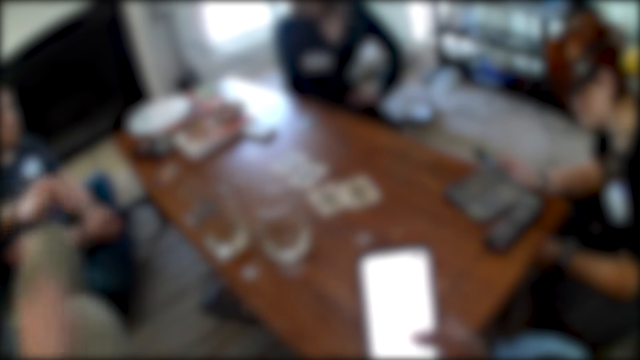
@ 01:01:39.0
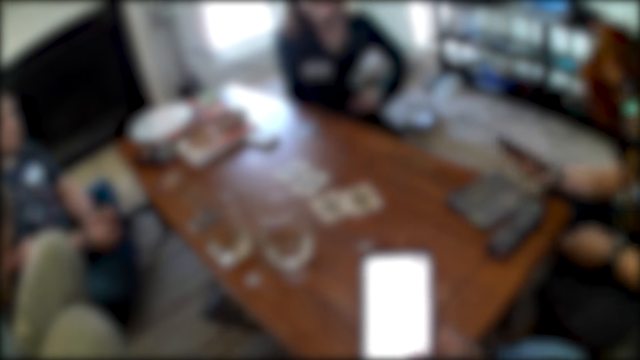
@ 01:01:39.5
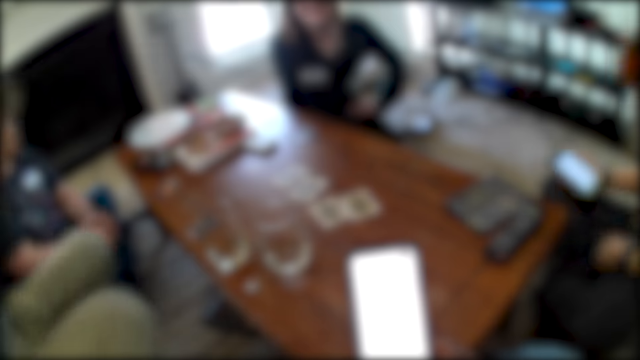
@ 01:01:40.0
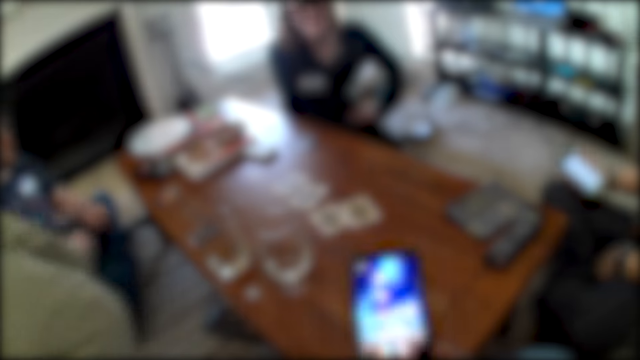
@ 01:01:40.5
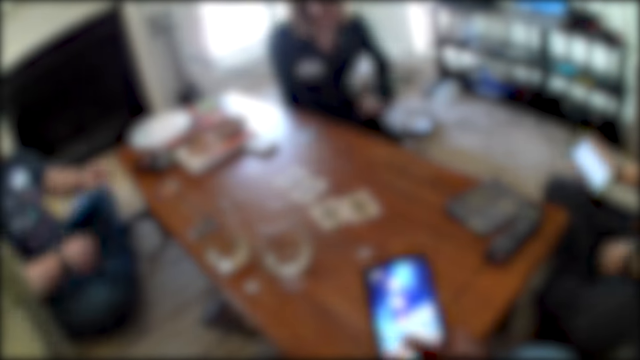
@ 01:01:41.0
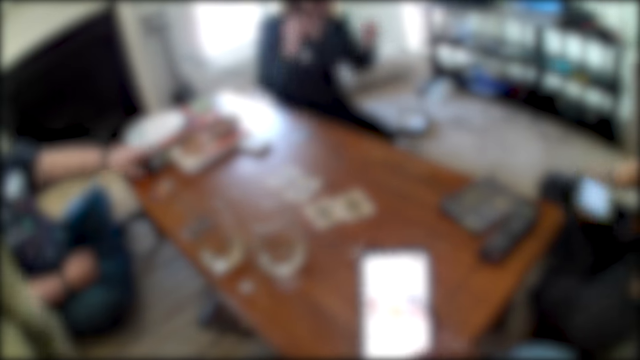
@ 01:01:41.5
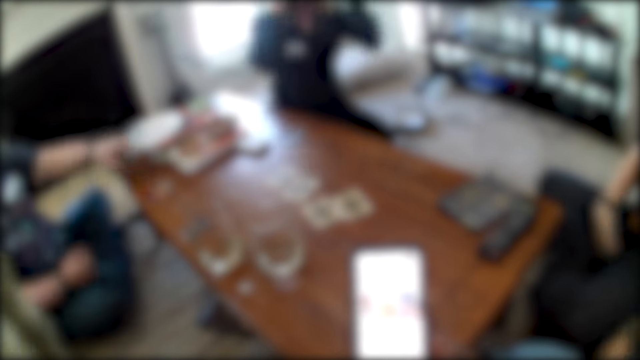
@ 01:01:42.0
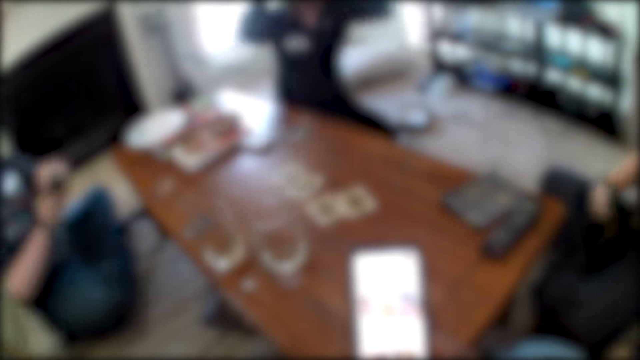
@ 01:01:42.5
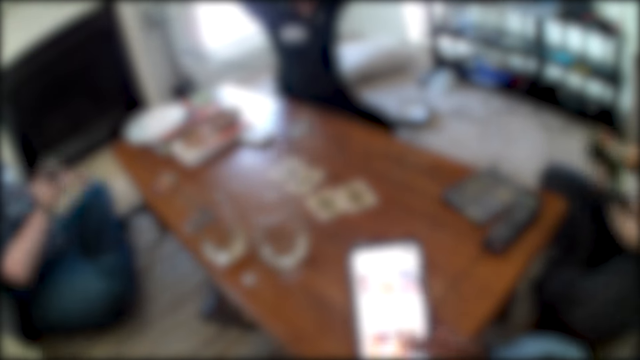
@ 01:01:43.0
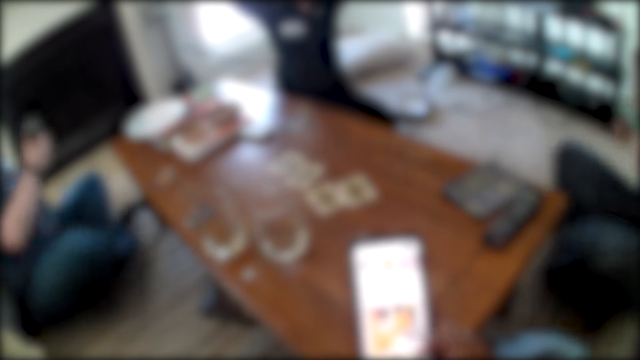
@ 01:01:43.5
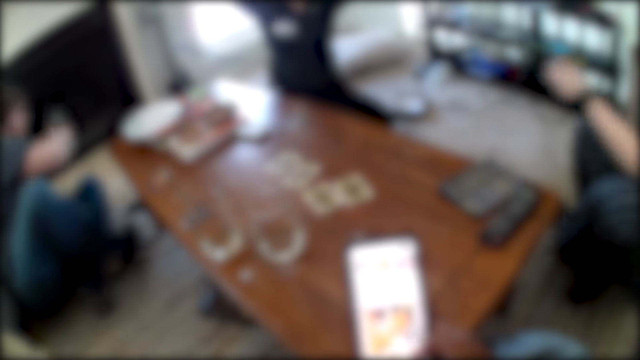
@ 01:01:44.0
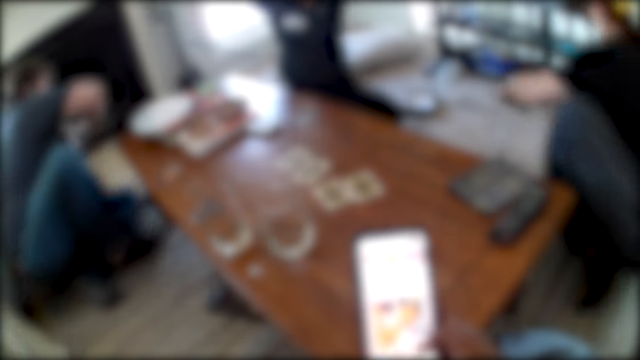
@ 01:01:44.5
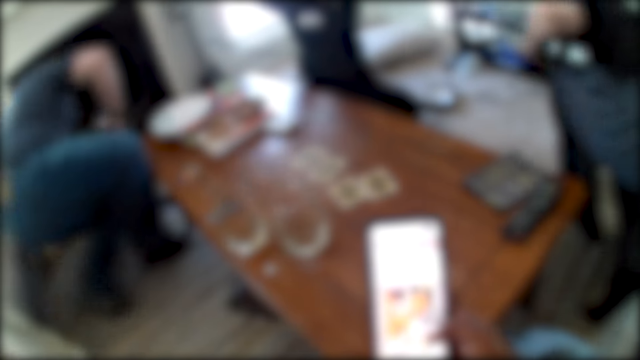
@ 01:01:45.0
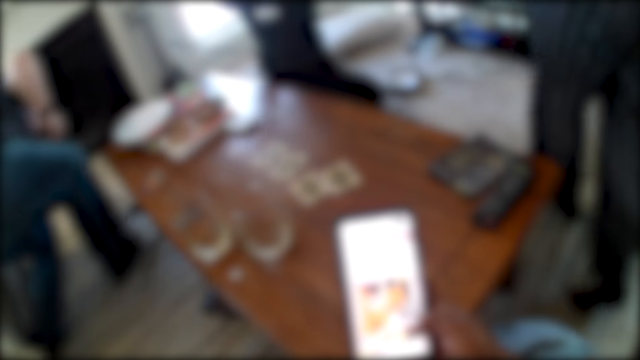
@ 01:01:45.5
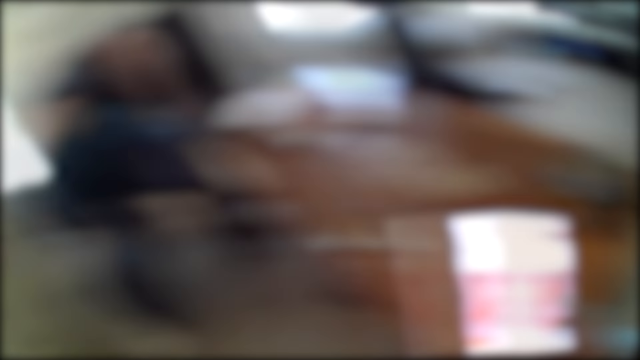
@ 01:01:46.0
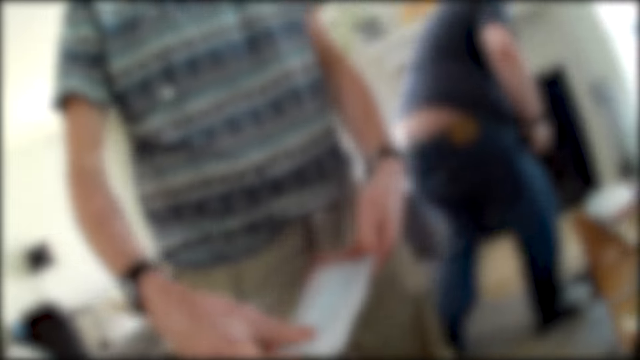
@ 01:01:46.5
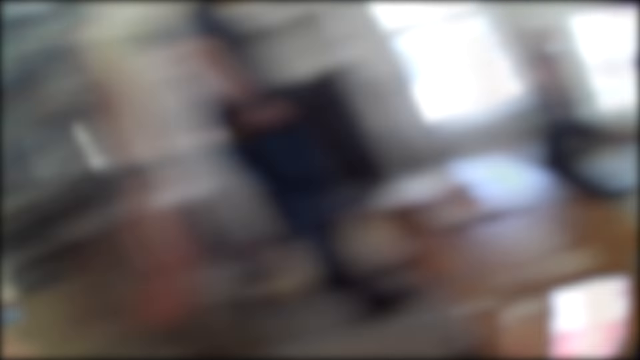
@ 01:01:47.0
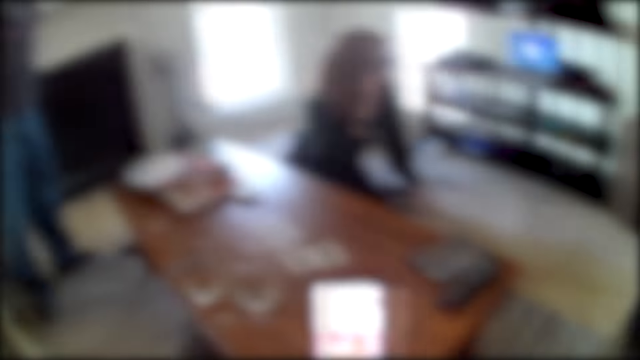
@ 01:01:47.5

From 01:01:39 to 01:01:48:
A man stands up. Another person picks up a card. The camera wearer interacts with the man, another man, someone and a woman. The other man stands up. The woman stands up.
